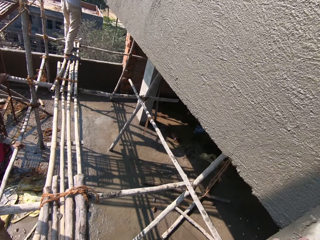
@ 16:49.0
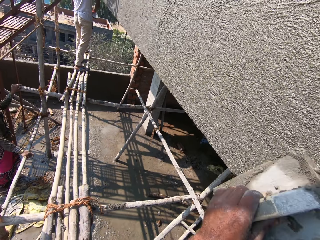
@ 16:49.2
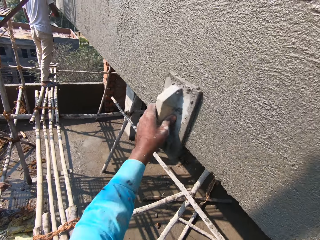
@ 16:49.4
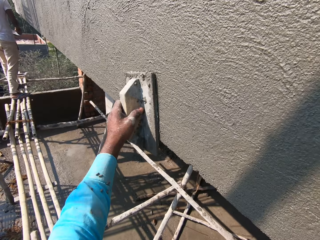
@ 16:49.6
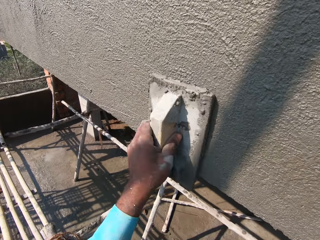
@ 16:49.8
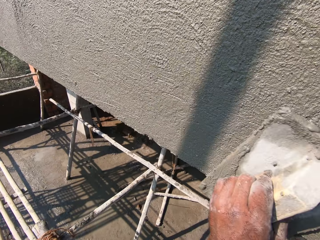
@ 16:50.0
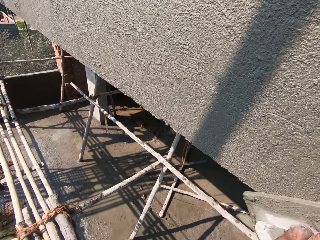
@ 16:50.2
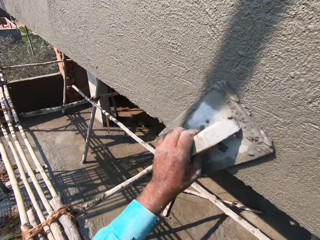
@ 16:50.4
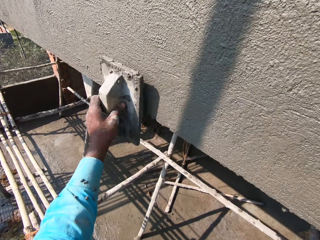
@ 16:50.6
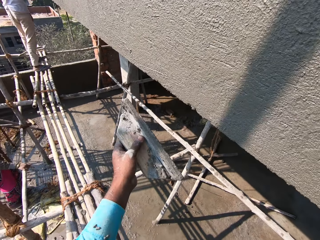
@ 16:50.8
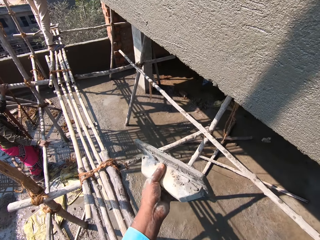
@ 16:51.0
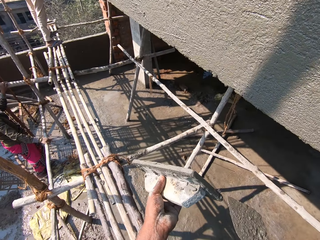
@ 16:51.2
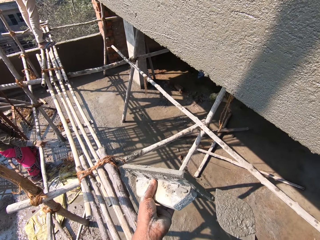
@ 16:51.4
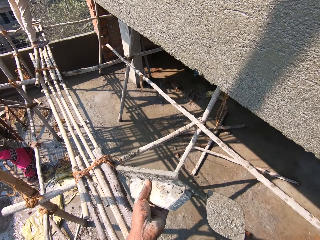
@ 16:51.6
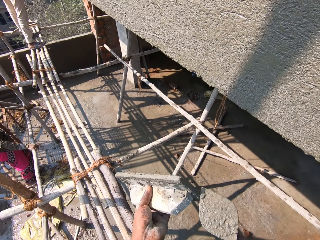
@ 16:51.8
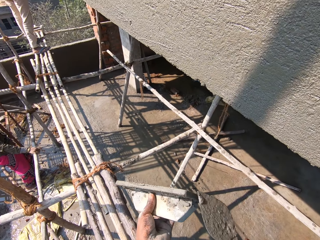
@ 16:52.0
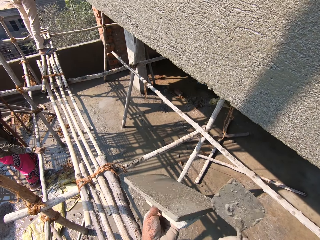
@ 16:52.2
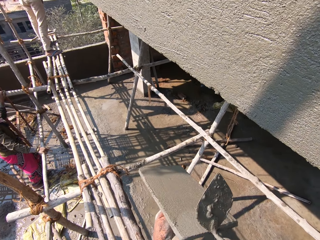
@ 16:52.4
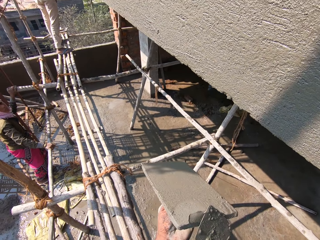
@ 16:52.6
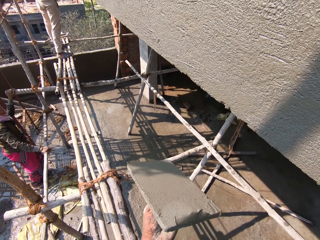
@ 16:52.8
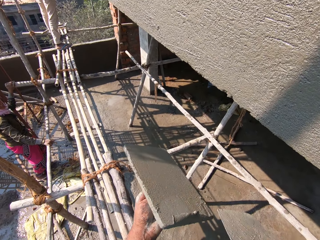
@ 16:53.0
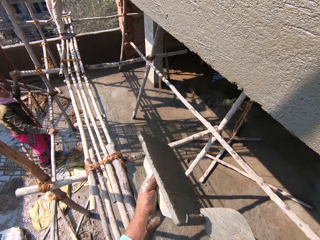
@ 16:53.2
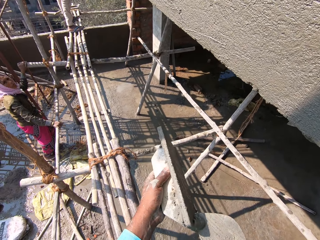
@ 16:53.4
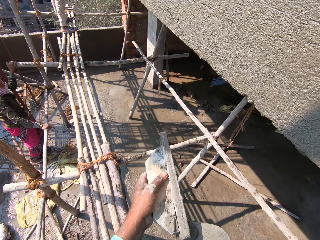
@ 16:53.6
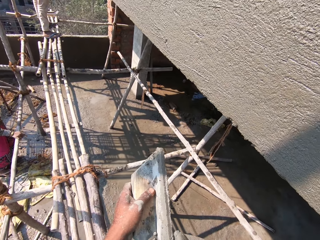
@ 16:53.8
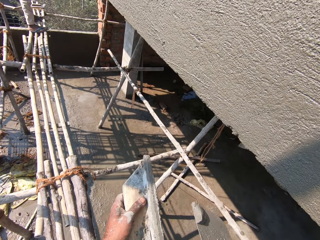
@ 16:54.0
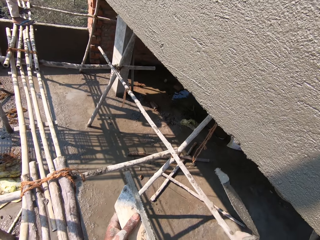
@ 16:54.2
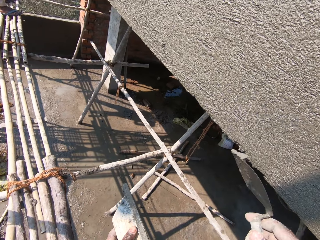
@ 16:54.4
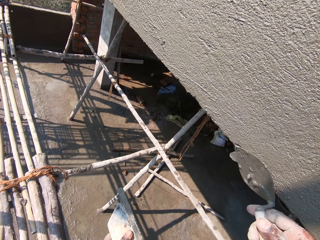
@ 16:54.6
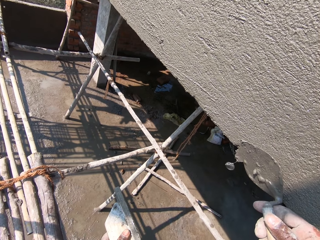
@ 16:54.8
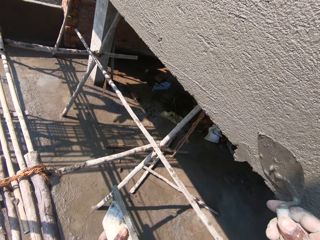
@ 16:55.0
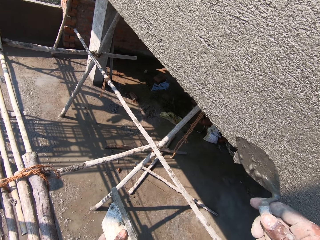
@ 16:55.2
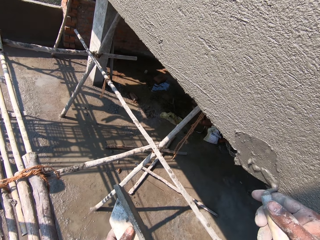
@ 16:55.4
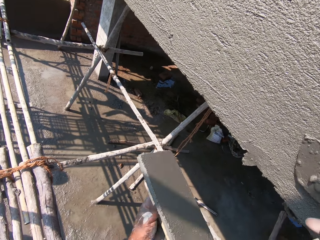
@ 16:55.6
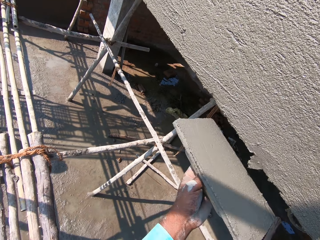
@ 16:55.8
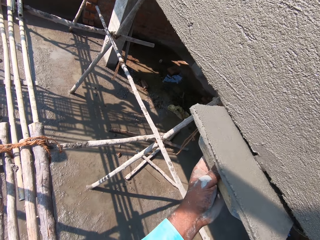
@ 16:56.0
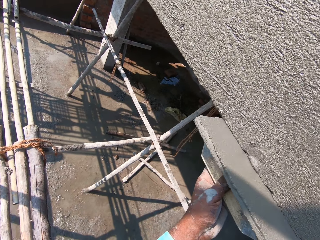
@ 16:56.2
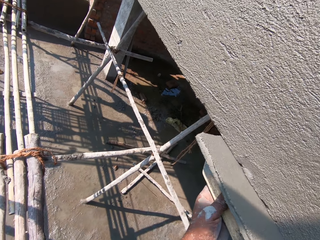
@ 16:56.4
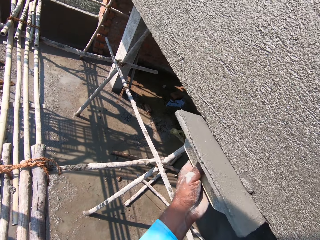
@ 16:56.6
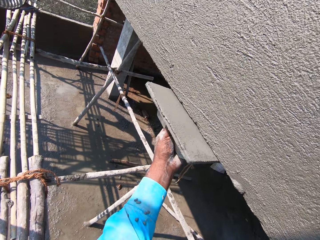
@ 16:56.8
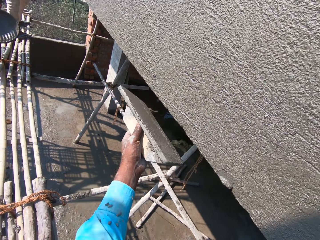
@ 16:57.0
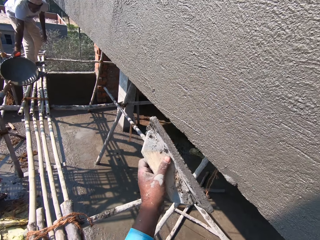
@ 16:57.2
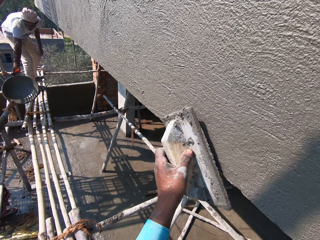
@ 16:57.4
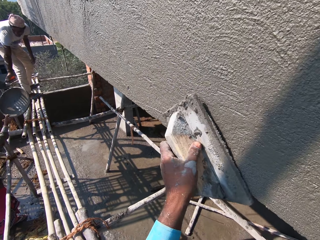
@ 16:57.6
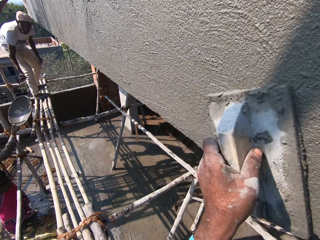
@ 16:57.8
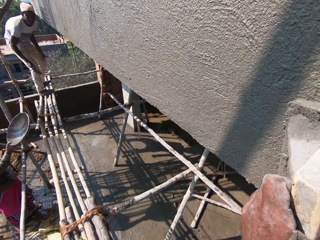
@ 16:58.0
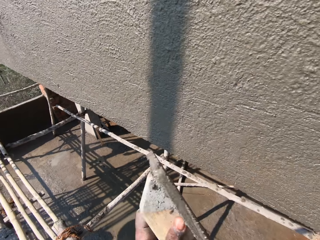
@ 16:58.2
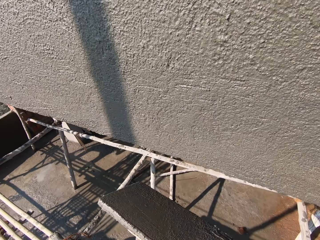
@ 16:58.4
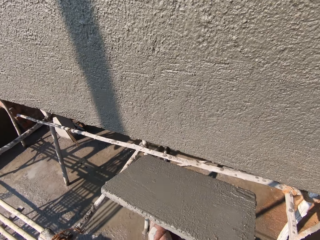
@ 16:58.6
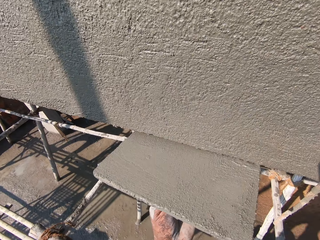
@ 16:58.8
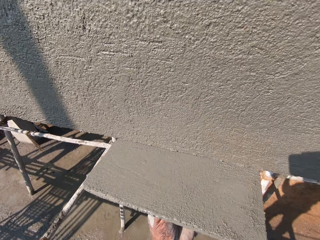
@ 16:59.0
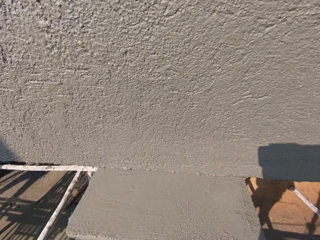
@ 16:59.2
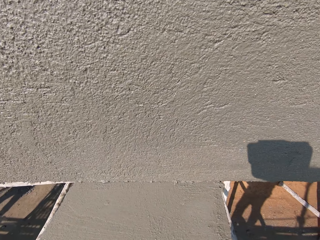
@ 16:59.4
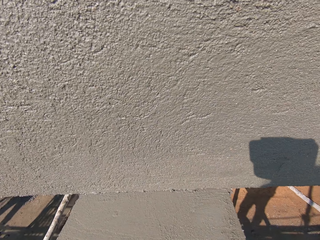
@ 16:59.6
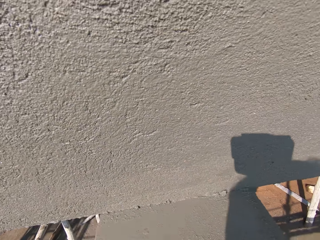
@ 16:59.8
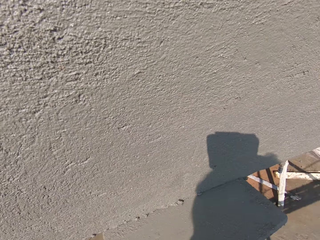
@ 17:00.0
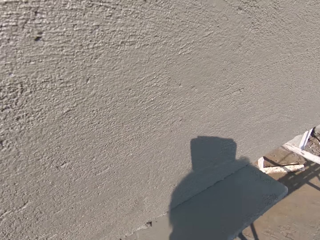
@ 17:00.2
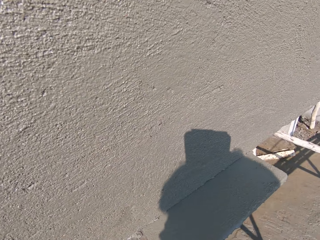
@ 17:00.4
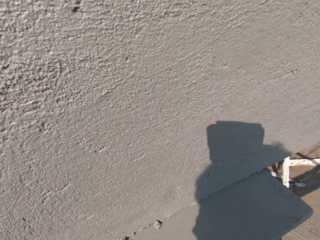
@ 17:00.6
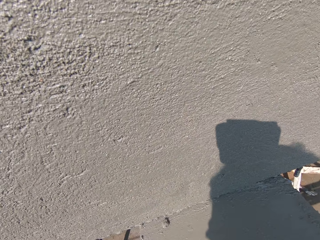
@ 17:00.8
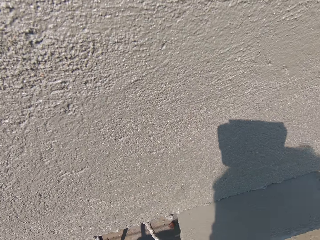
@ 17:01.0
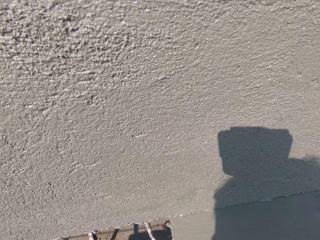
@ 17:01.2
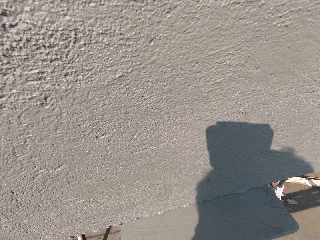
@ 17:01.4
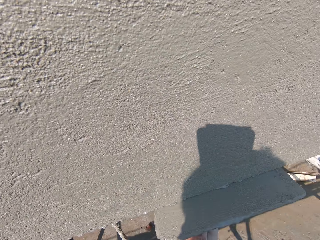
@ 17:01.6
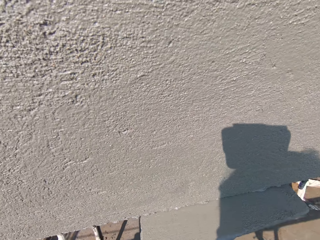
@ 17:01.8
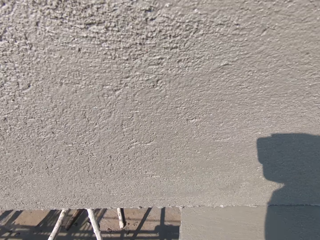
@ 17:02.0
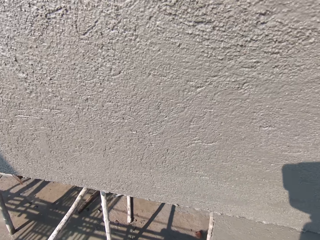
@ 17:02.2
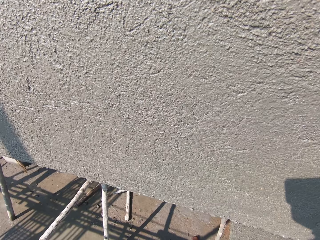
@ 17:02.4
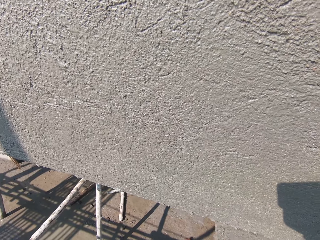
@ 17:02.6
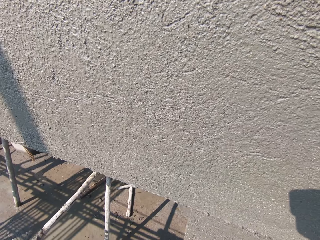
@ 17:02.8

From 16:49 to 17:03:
The camera wearer scrapes some concrete mix from the wooden float or wooden trowel in his left hand with the trowel in his right hand. He rubs the concrete mix from the trowel in his right hand on the wall. He plasters the wall with the wooden float in his left hand. He dialogues with a man. The man passes the pan in his right hand to a woman. The woman takes the pan from the man with her left hand. The camera wearer levels cement on the wall with the wooden trowel.

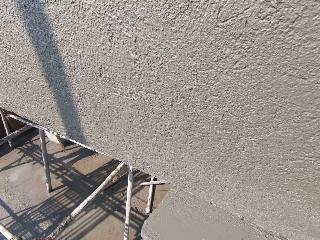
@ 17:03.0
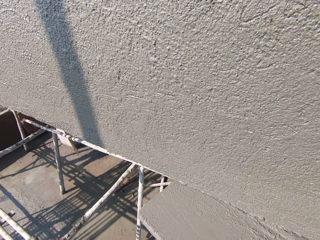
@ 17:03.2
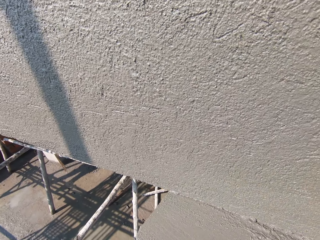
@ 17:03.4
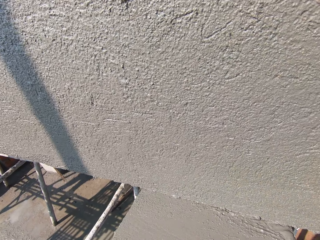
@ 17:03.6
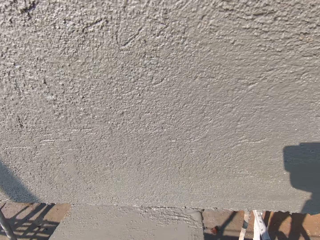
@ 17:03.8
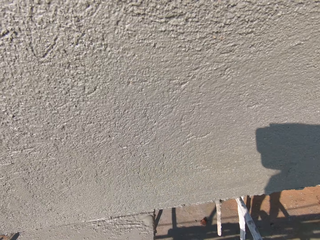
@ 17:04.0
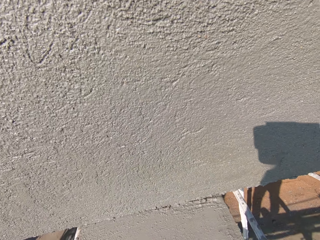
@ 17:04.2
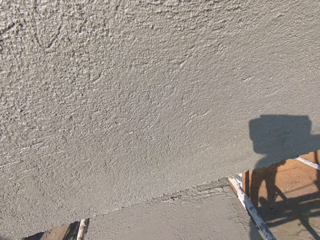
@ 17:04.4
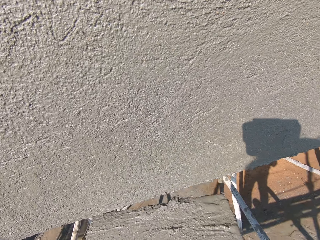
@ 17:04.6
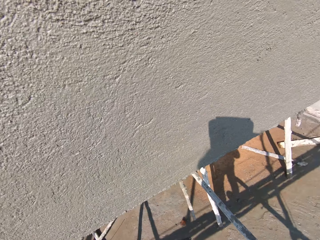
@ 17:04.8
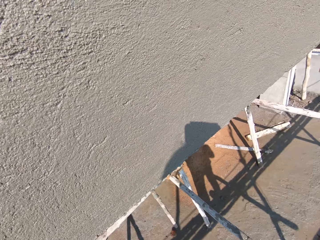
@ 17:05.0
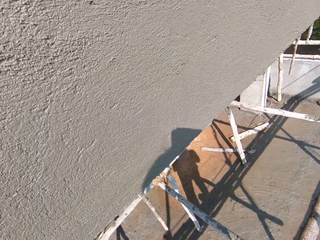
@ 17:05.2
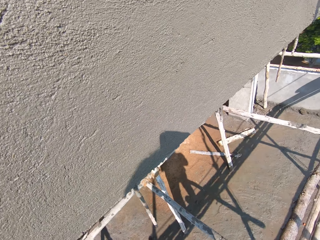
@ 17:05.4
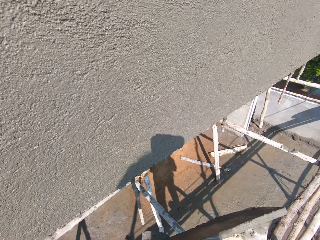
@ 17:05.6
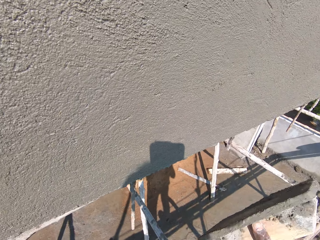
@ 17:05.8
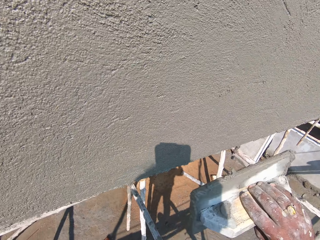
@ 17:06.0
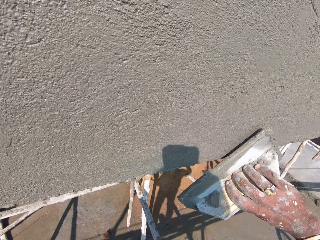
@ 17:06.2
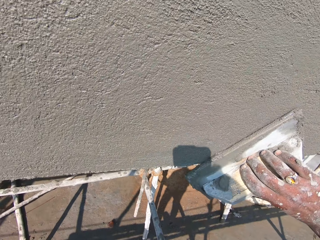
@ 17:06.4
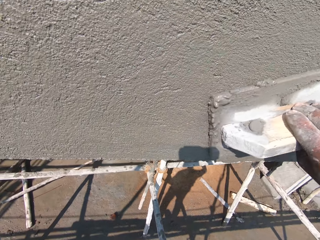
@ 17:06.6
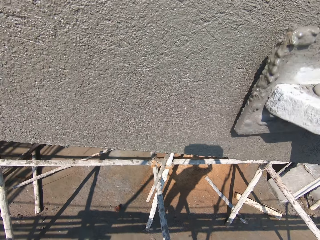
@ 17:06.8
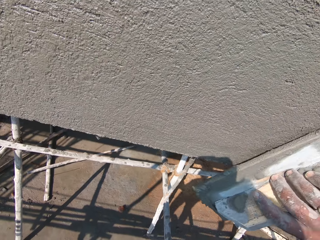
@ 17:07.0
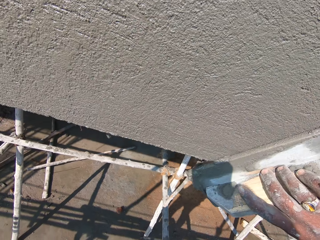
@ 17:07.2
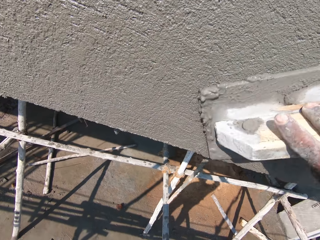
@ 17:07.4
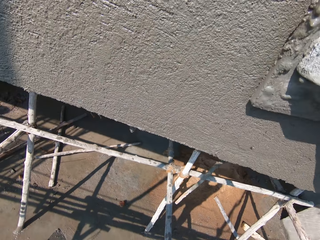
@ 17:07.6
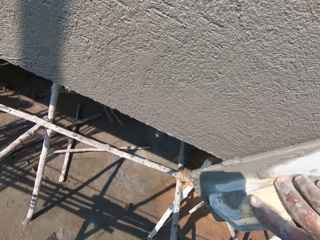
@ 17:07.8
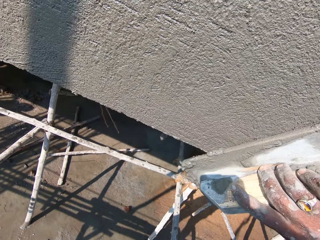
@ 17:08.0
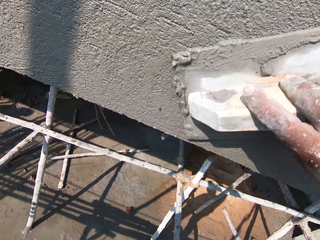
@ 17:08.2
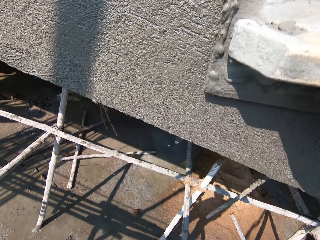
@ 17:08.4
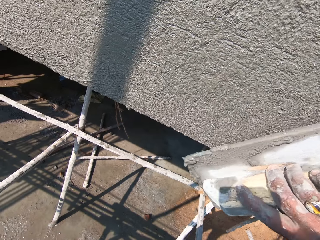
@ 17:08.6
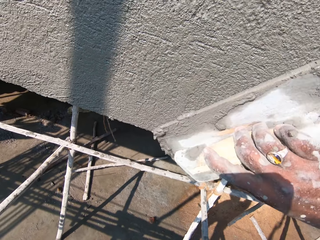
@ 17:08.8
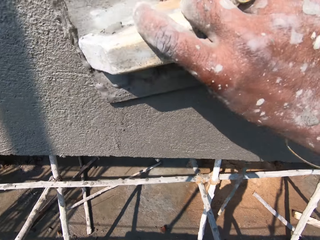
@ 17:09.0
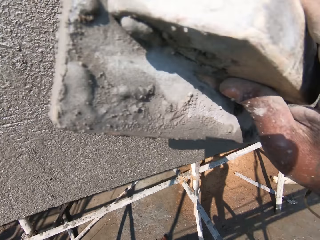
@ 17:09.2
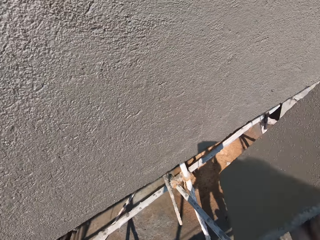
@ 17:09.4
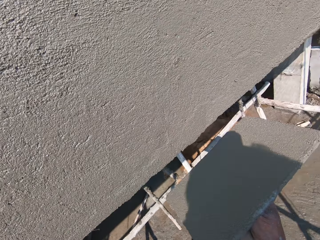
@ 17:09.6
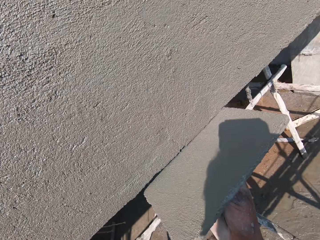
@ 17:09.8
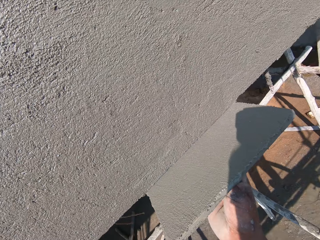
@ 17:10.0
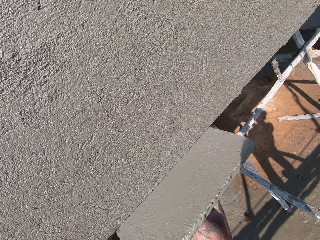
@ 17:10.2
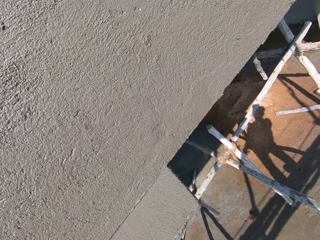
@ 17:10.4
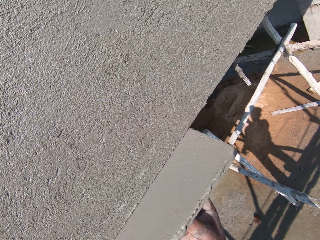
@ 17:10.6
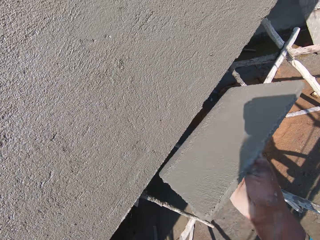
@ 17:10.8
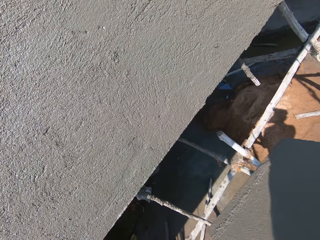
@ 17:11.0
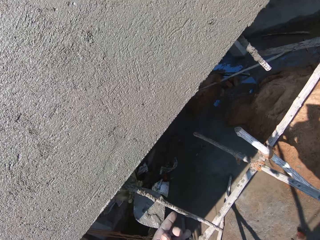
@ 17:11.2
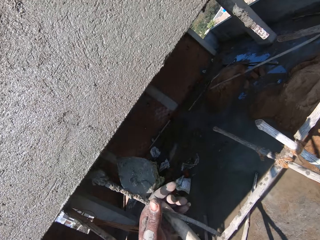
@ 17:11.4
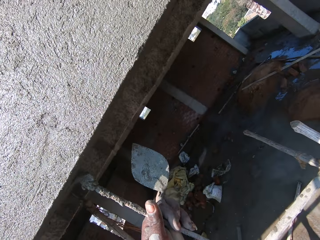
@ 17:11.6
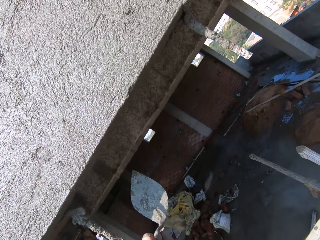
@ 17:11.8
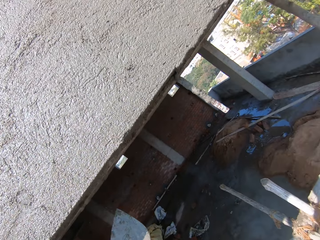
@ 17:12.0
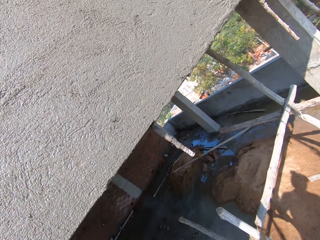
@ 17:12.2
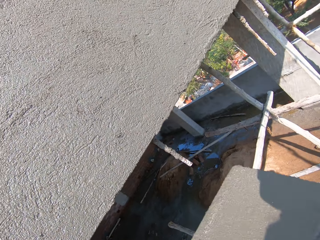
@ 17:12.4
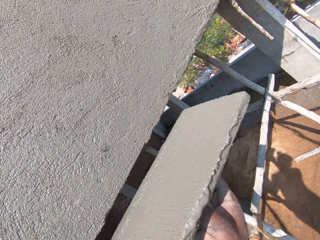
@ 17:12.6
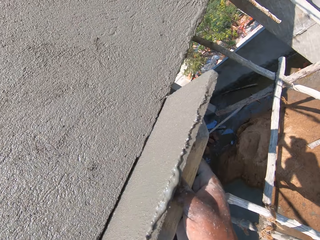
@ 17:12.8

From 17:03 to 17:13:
The camera wearer looks around. He passes the wooden float from his left hand to his right hand. He plasters the wall with the wooden float in his right hand. He holds a rod from the wall with his left hand. He looks around.
